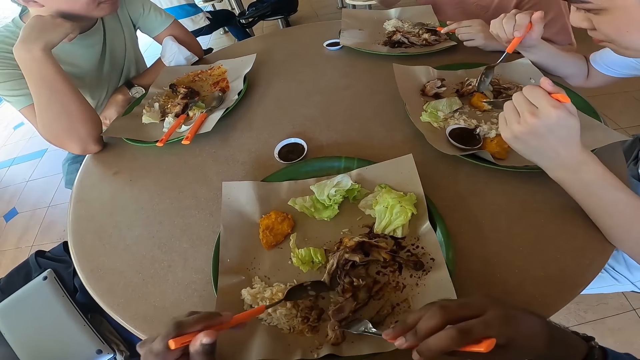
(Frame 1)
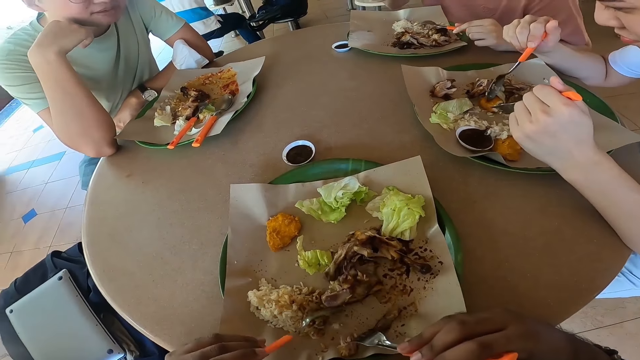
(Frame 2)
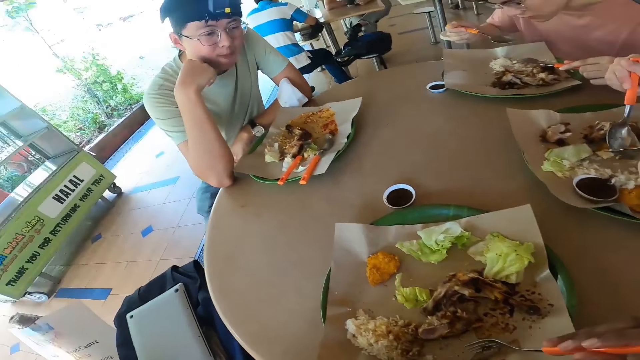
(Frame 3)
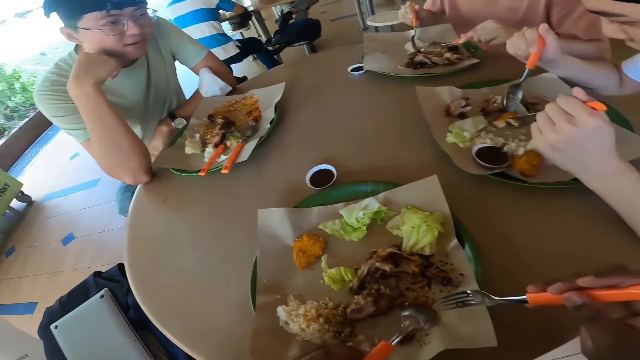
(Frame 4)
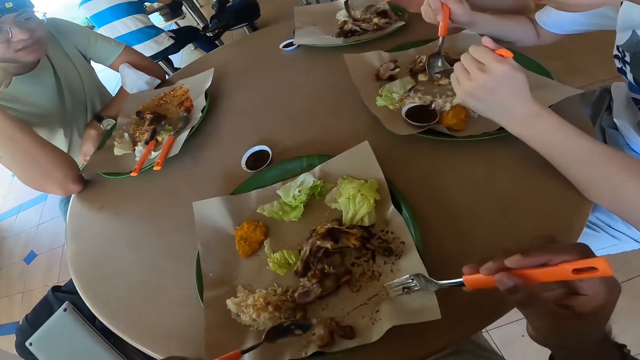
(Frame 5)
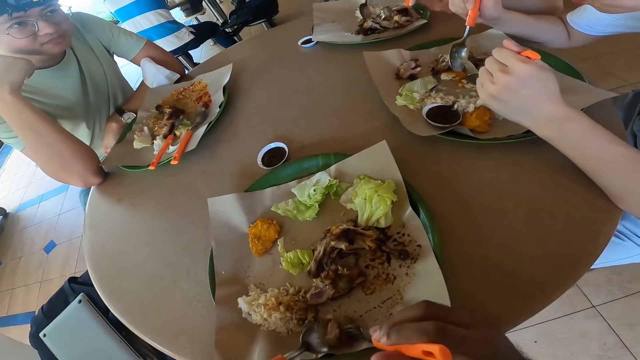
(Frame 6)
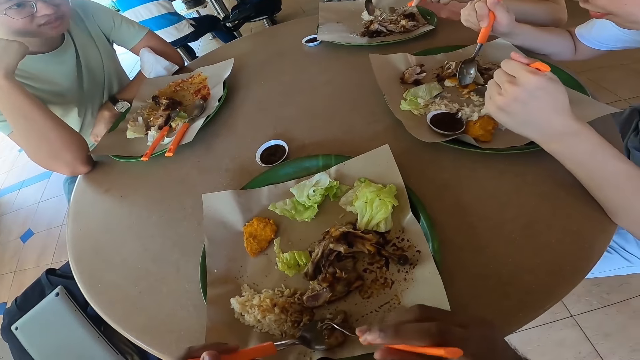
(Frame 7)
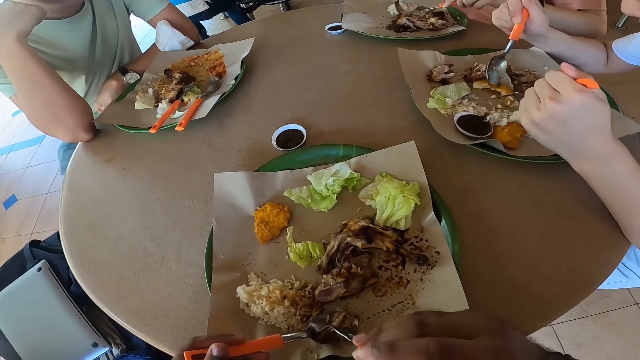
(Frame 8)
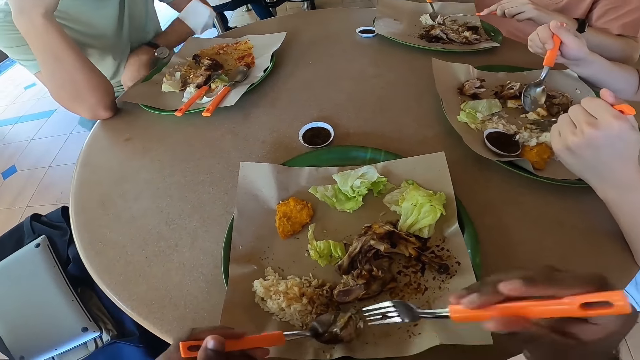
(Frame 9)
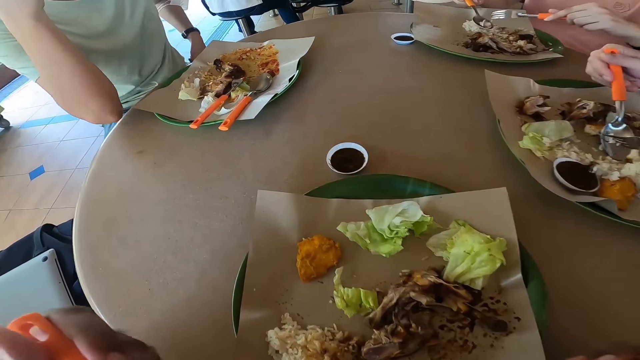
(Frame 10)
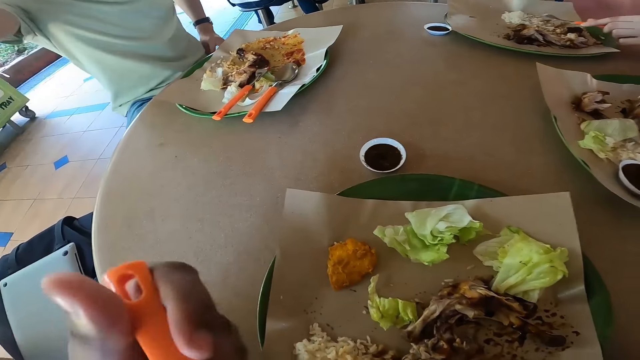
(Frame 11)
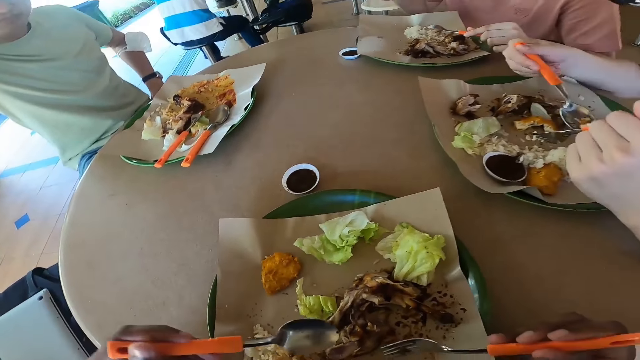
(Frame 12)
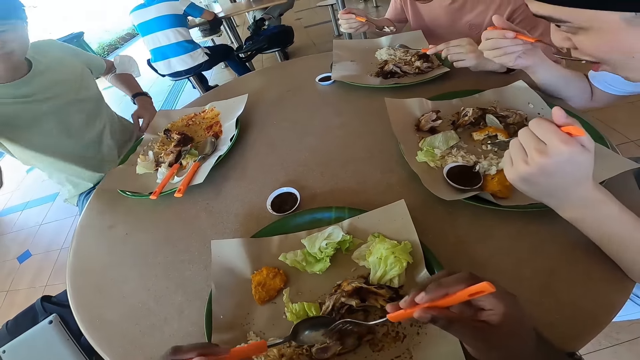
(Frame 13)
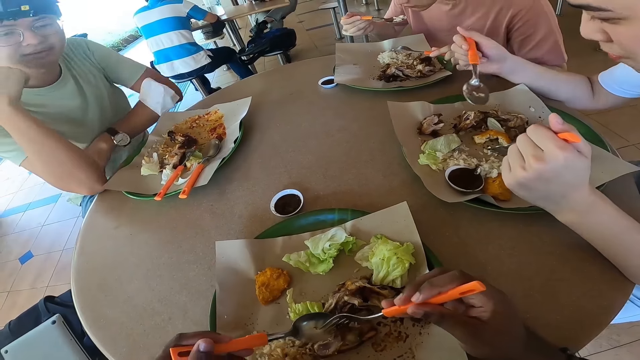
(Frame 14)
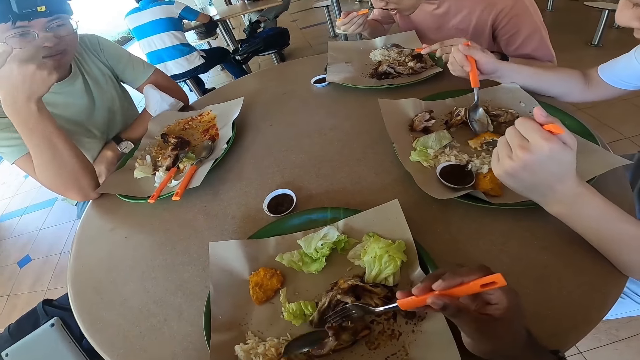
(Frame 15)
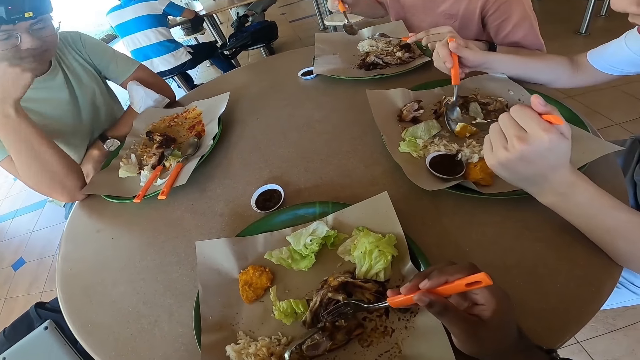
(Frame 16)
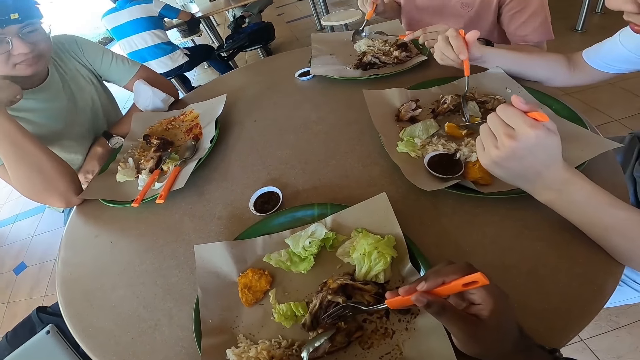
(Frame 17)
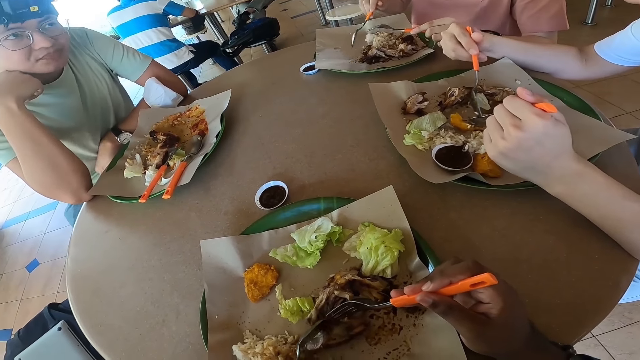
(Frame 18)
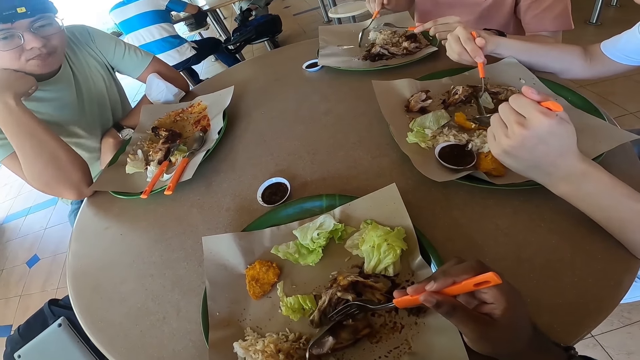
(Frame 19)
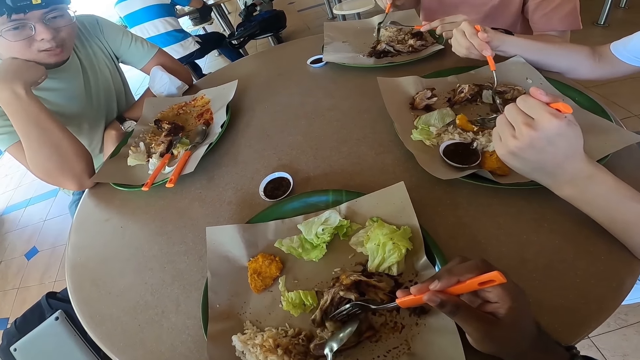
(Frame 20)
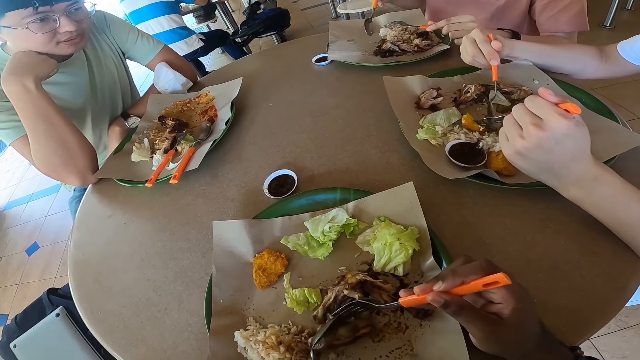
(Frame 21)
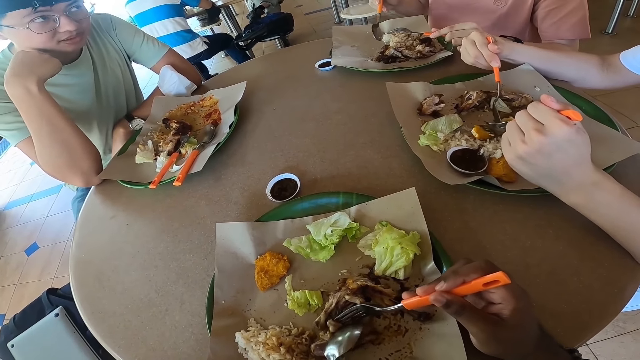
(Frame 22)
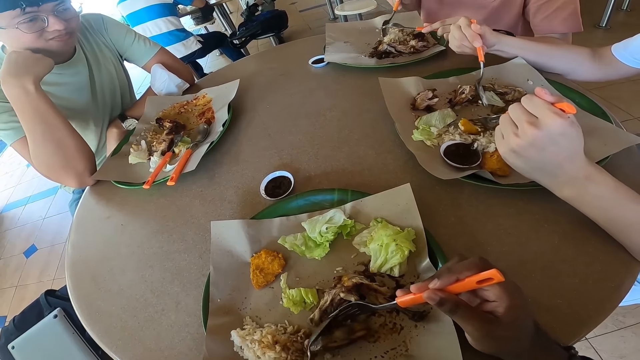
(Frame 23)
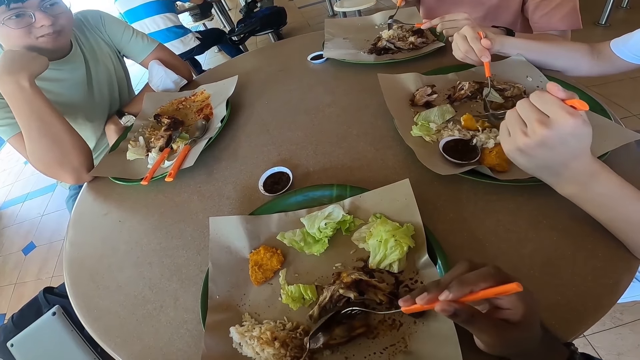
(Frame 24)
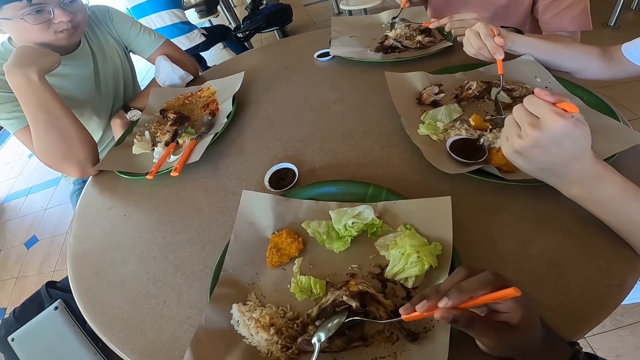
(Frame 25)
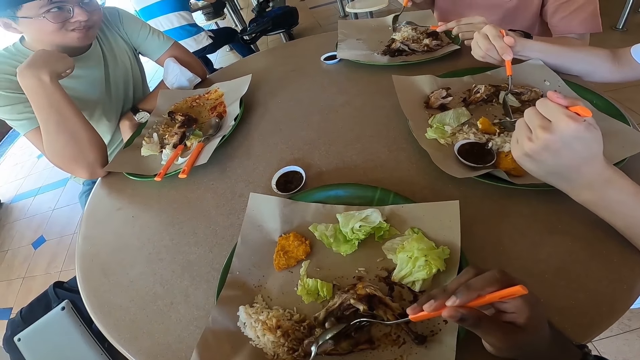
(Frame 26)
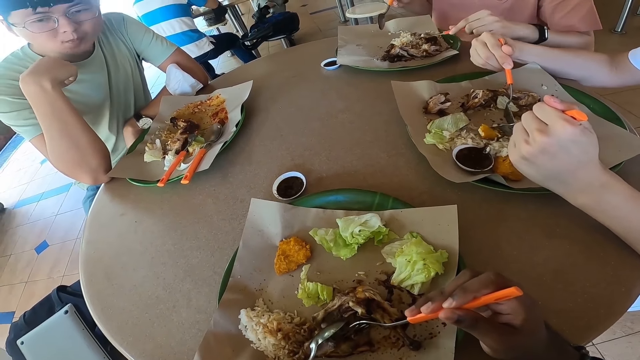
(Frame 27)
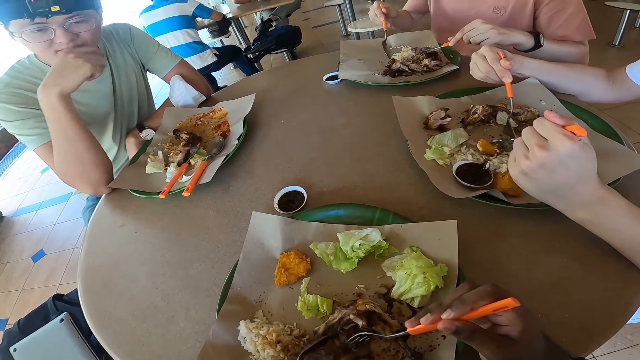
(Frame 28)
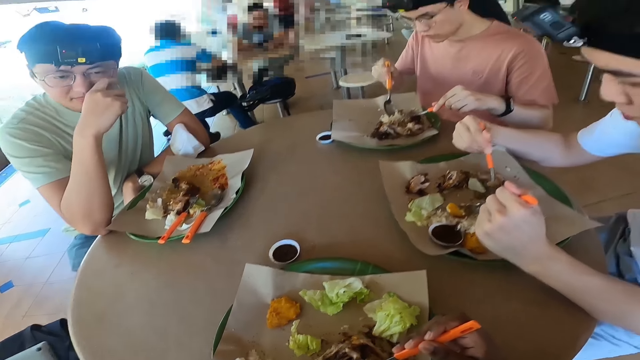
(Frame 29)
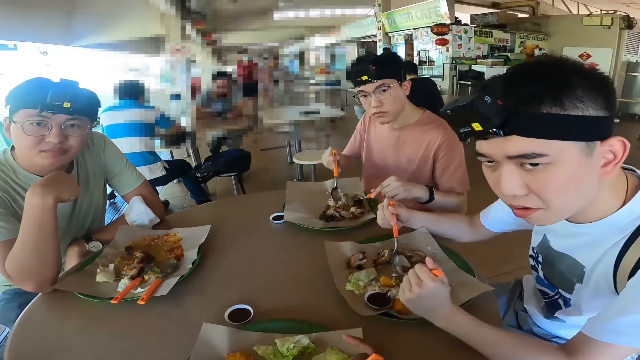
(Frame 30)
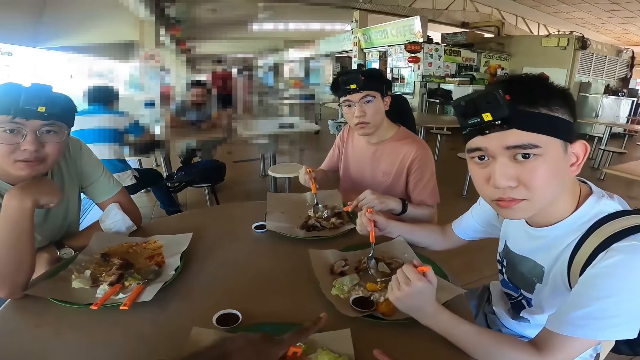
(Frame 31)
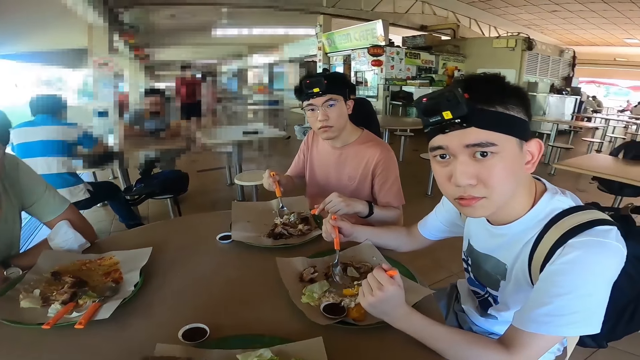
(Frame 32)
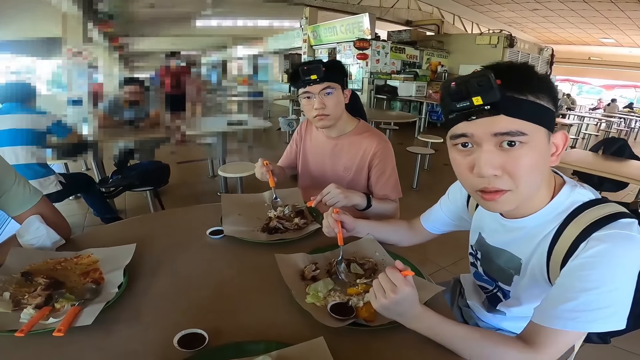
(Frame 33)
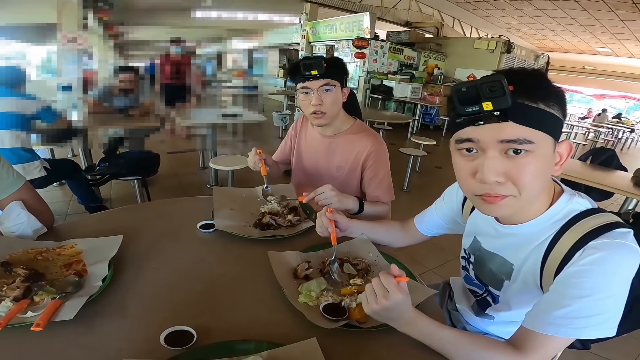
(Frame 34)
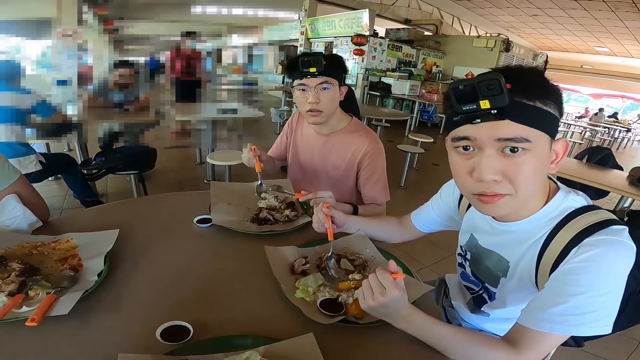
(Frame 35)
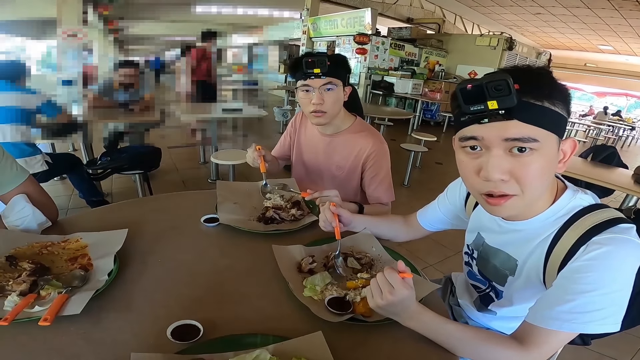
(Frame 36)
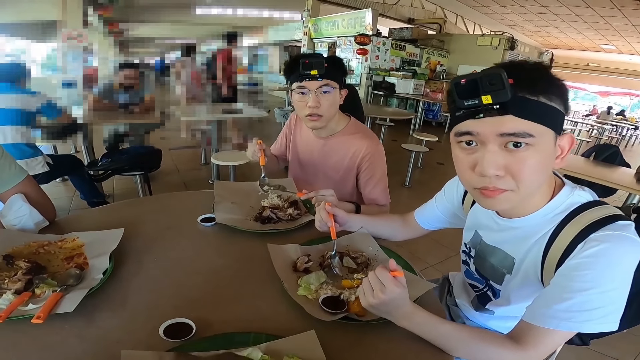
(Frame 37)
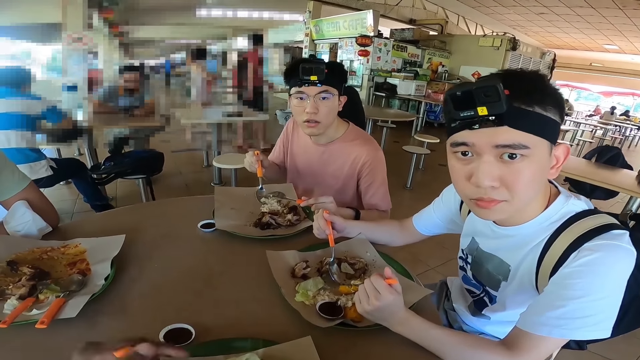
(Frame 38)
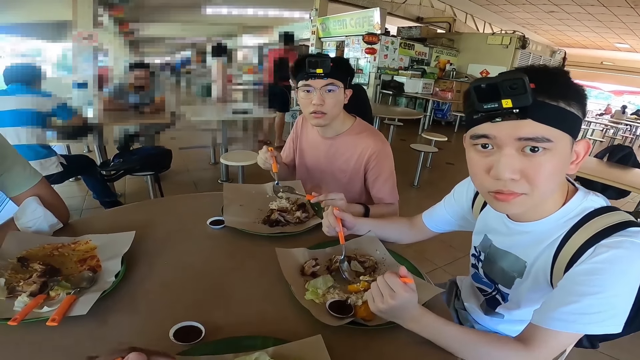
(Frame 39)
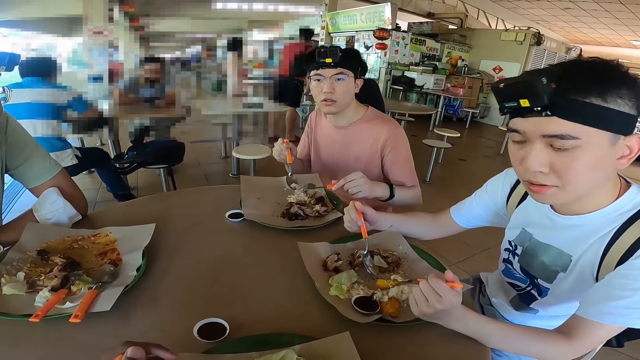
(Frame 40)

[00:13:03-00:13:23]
The camera wearer converses with a man, another man and a third man.
